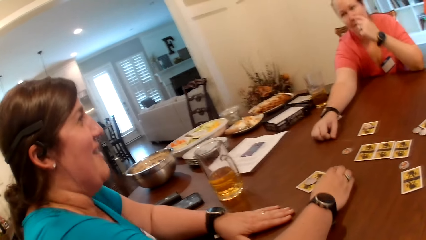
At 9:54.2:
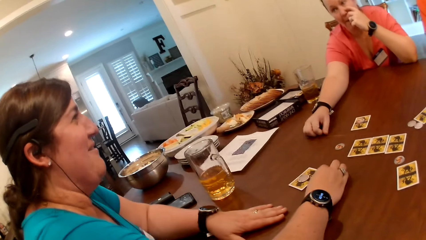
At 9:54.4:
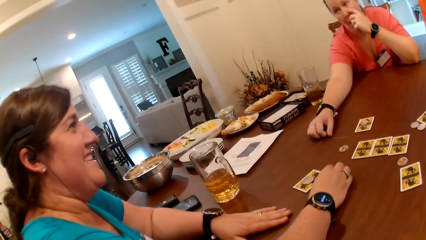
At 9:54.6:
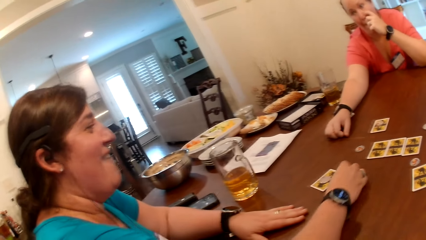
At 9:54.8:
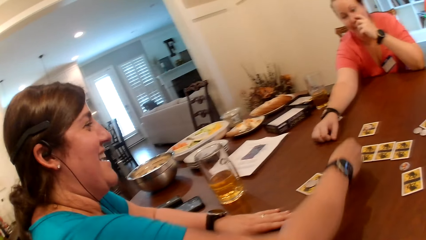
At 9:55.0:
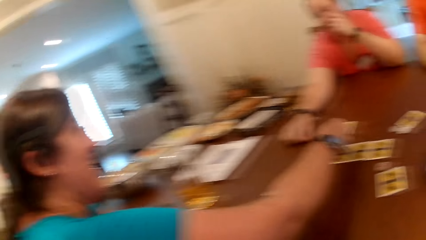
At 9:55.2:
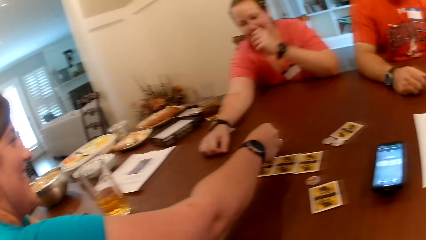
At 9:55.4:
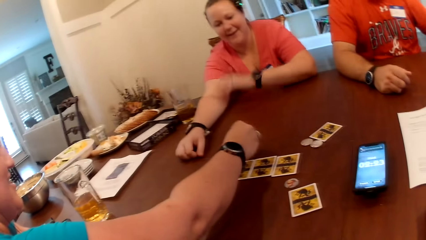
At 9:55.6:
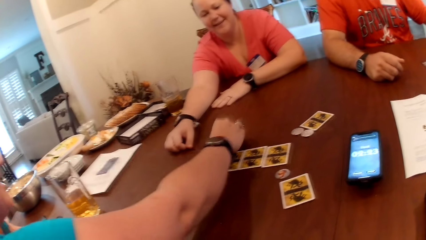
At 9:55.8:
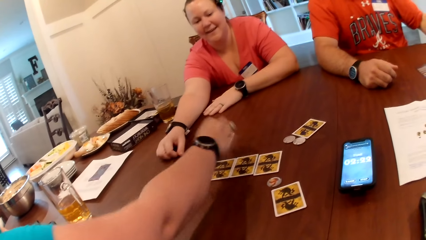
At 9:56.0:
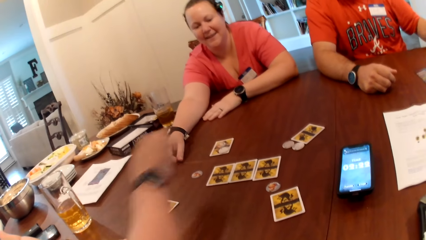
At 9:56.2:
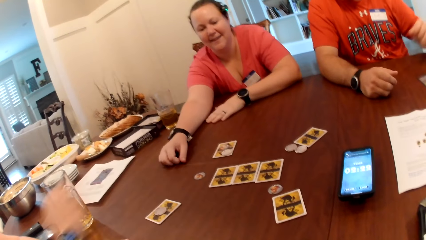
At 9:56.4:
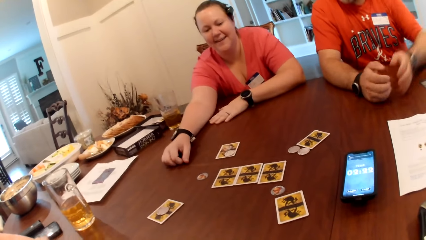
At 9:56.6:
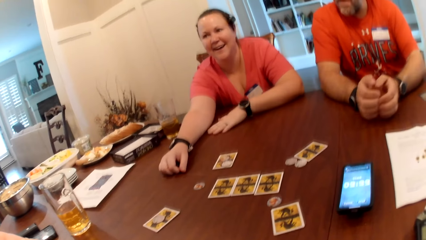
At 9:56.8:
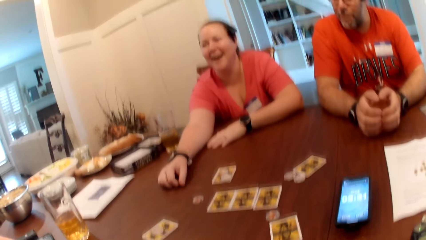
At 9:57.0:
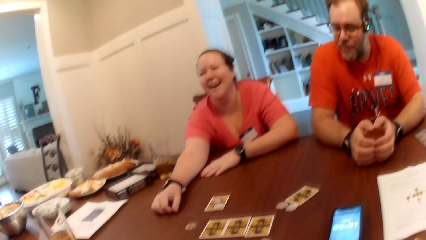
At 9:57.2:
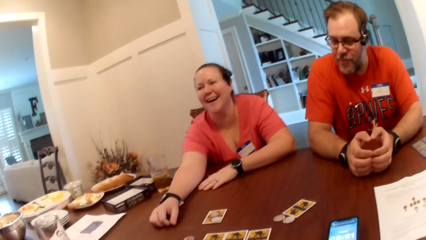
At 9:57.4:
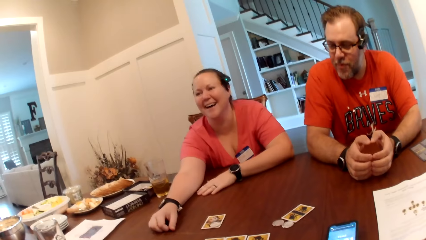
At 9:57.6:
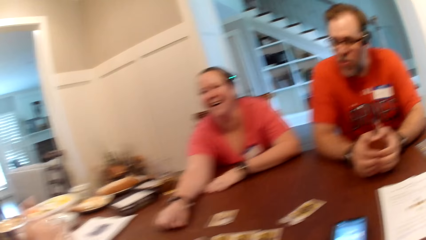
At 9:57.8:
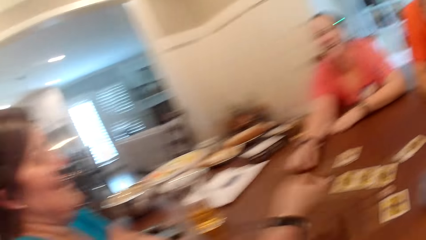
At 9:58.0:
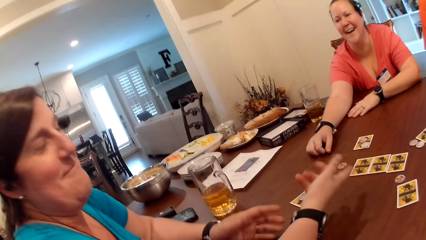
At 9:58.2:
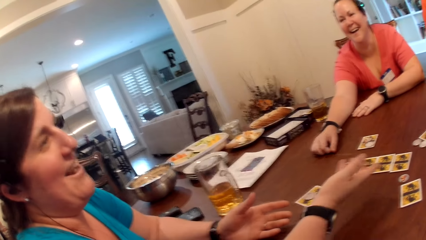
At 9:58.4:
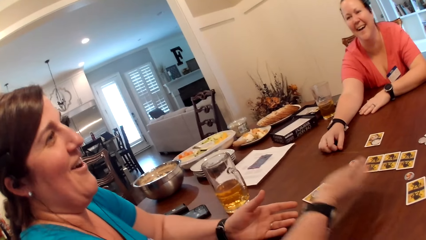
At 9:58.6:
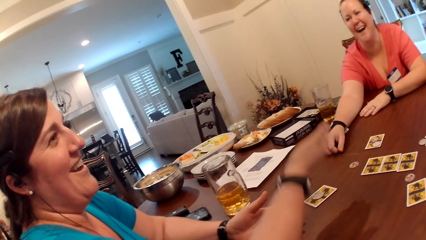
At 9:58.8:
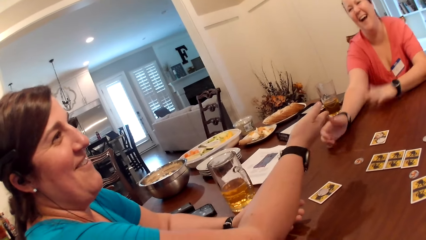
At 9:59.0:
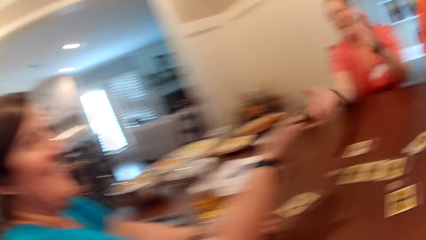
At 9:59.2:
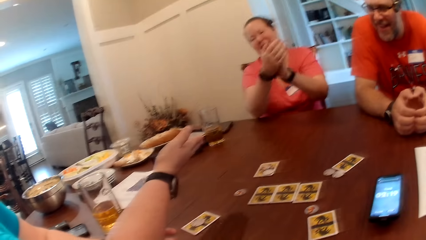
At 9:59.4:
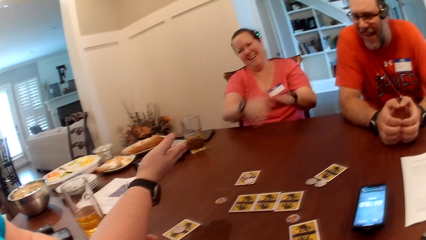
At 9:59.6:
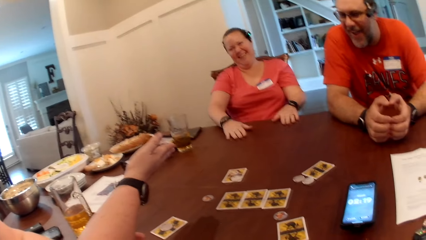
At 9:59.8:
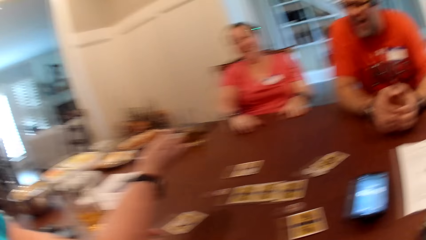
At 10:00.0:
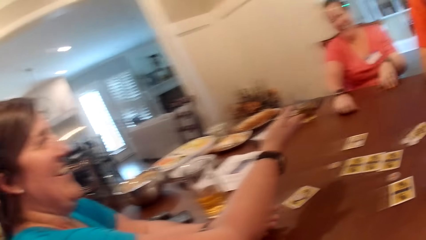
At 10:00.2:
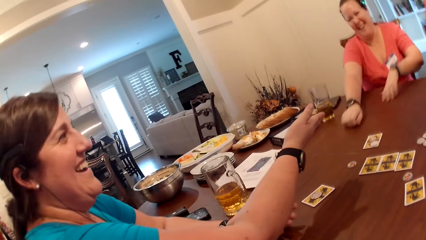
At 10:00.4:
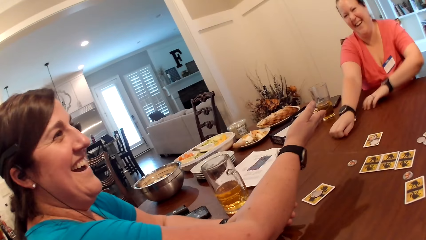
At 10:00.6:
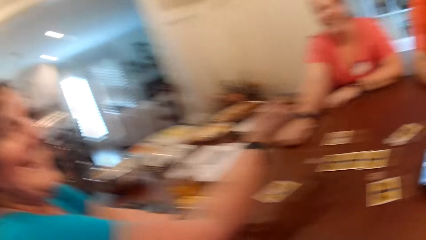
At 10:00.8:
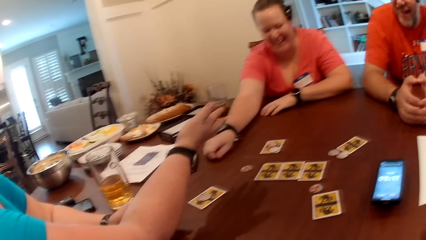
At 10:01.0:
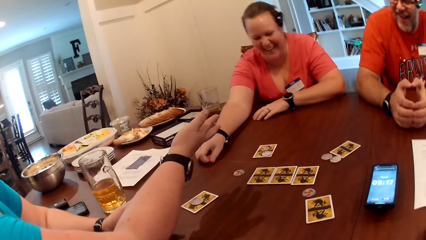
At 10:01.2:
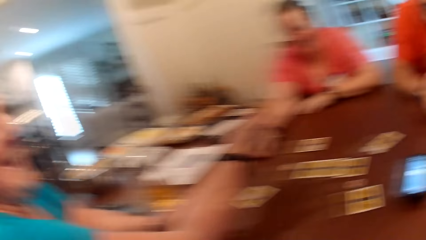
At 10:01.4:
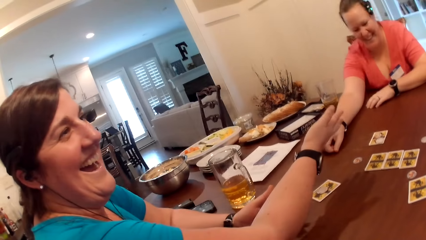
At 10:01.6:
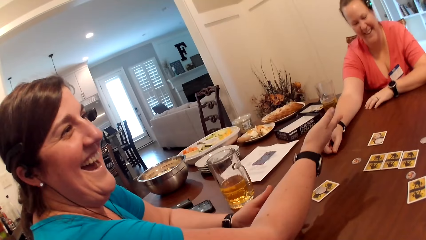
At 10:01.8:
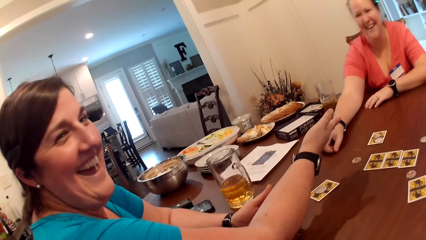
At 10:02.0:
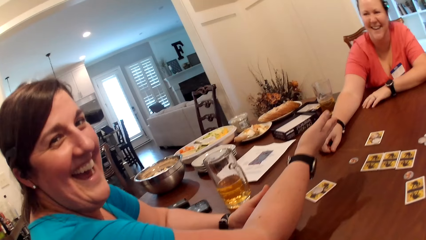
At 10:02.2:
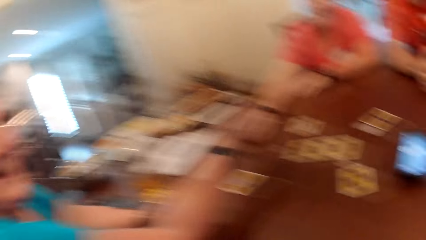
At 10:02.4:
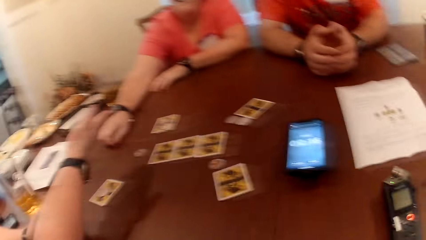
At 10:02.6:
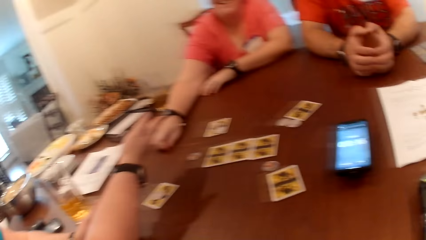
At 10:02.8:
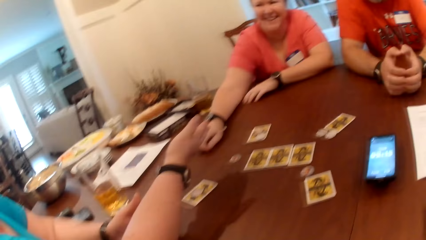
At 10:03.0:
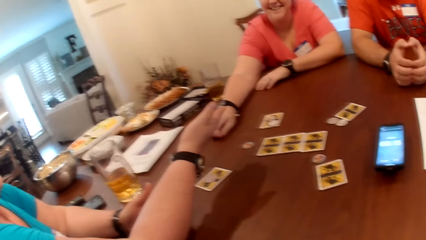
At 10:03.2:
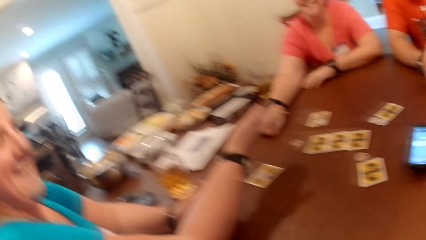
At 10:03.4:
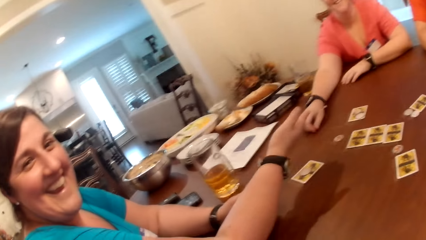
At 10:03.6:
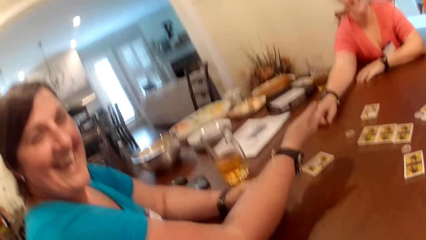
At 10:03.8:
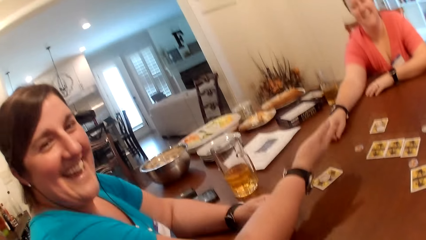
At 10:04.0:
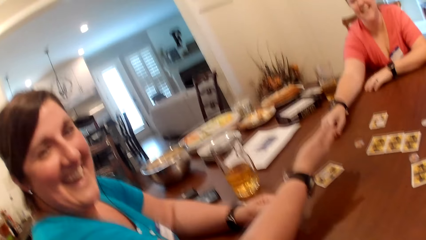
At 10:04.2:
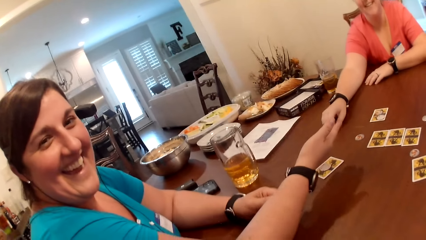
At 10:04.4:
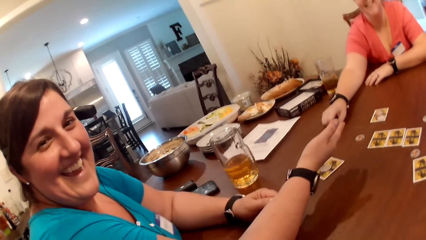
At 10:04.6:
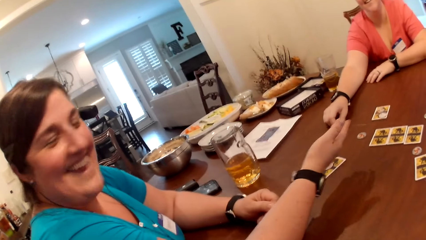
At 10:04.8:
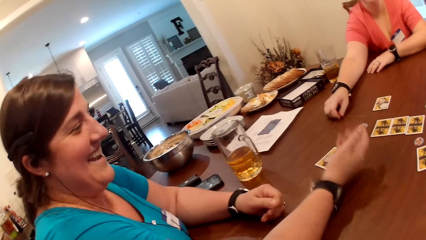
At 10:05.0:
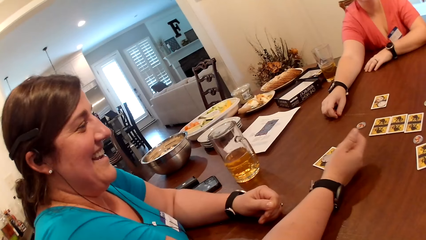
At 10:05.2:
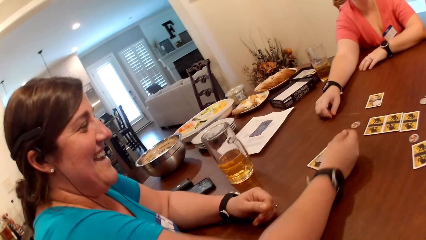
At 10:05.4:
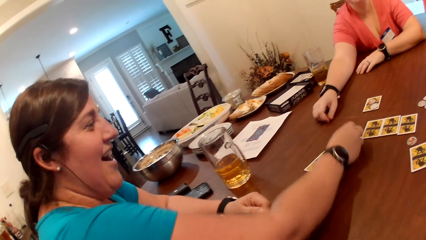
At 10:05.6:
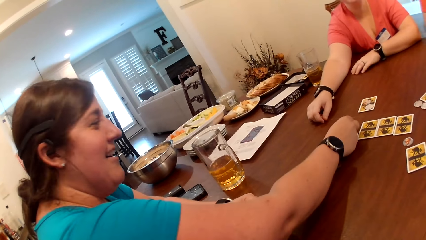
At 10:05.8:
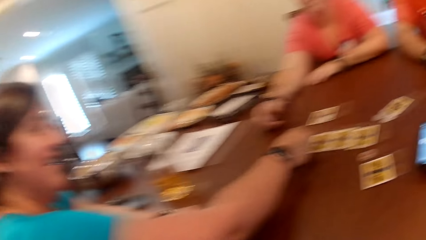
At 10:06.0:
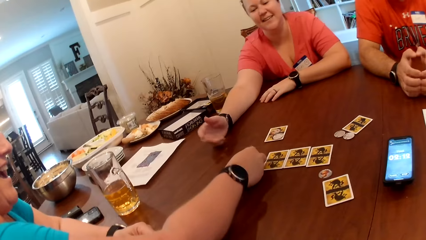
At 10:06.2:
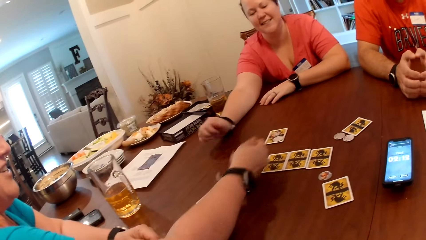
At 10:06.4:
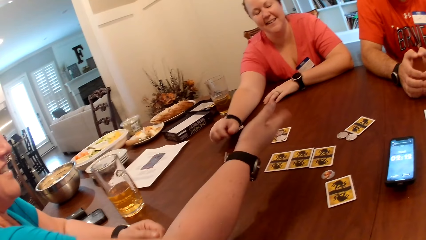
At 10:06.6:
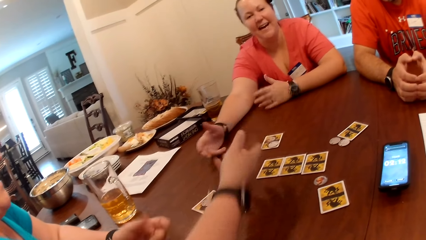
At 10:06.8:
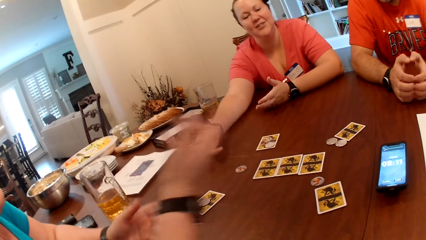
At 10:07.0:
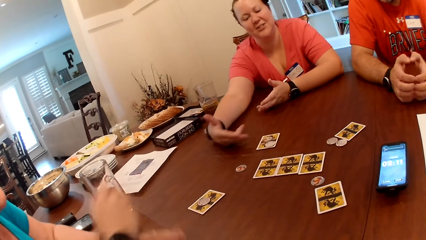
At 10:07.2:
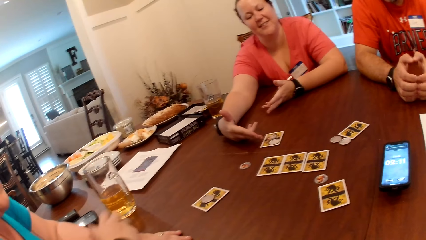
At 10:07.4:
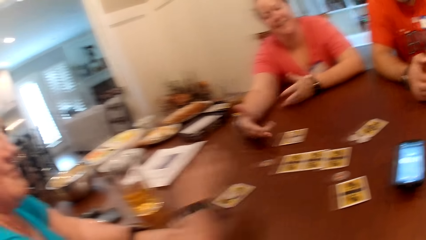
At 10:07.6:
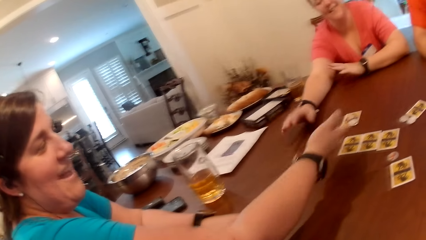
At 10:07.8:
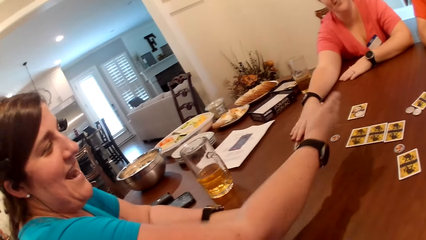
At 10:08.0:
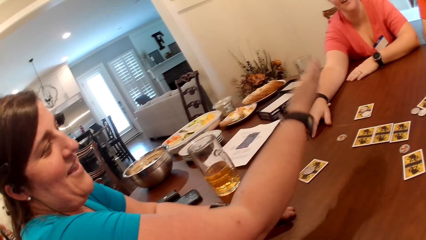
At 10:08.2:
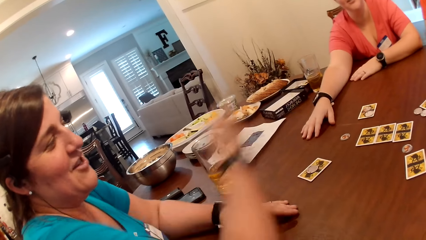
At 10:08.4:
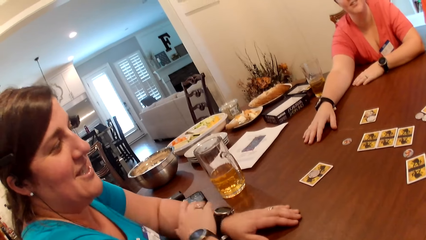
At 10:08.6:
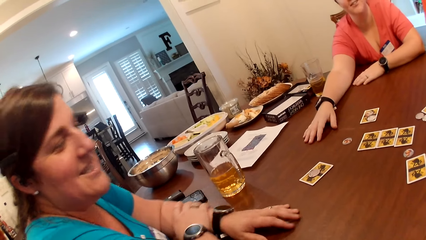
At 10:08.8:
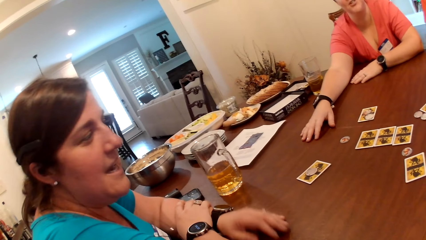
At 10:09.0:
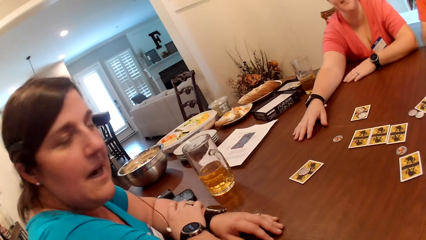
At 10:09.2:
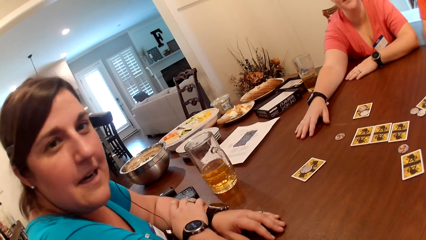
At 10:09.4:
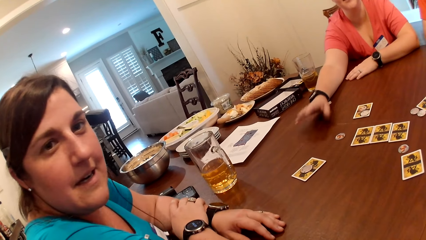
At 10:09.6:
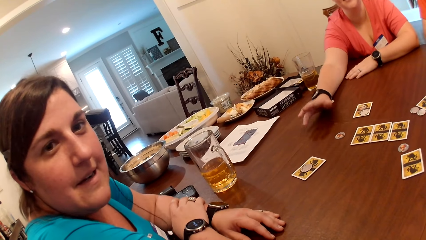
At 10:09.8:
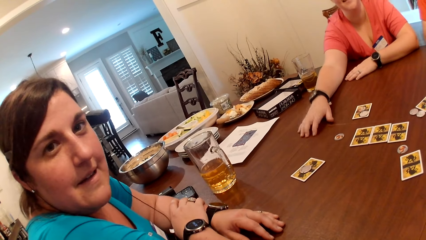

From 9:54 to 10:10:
A woman adjusts something on the table. The woman puts a chip on the card on the table with her right hand. The camera wearer converses with the woman. The woman adjusts something on the table again.
